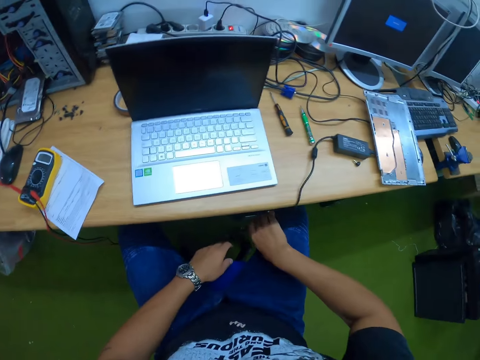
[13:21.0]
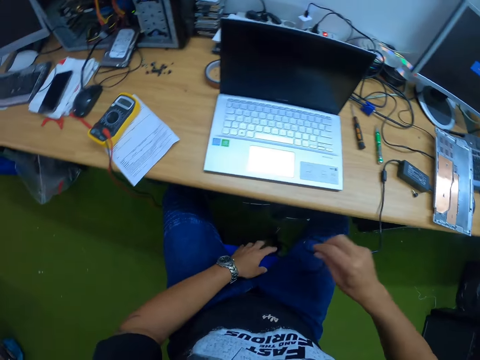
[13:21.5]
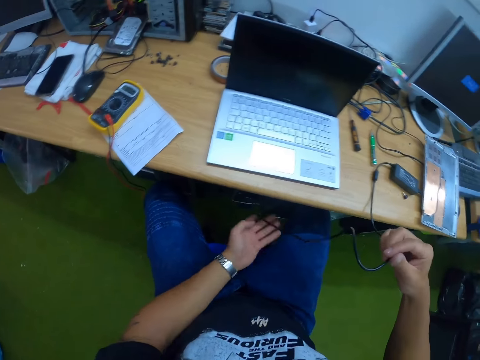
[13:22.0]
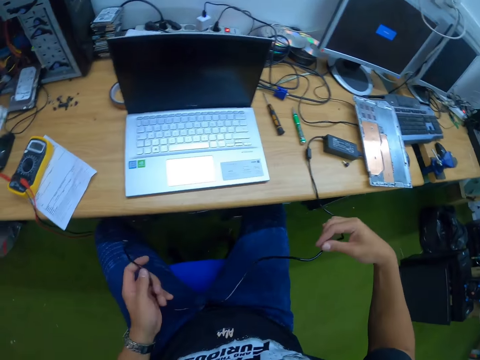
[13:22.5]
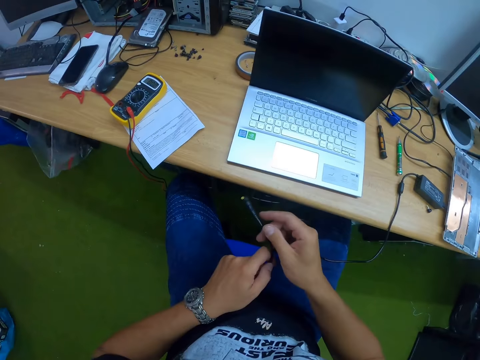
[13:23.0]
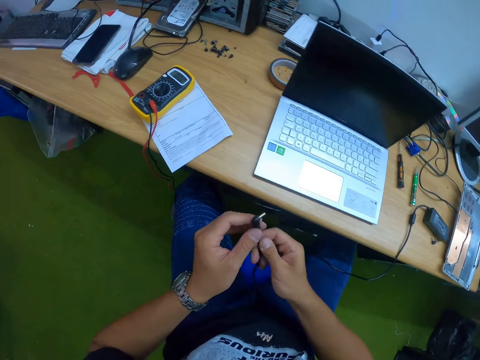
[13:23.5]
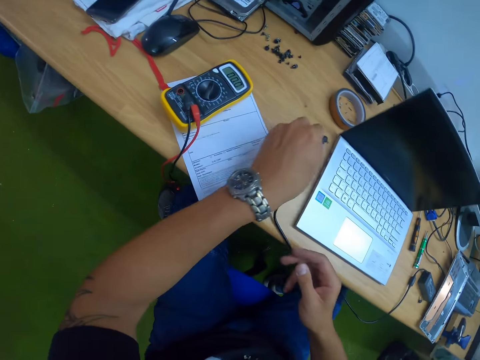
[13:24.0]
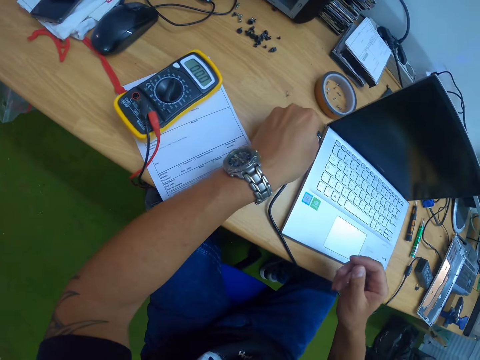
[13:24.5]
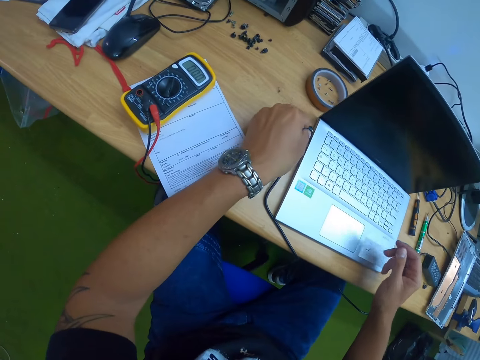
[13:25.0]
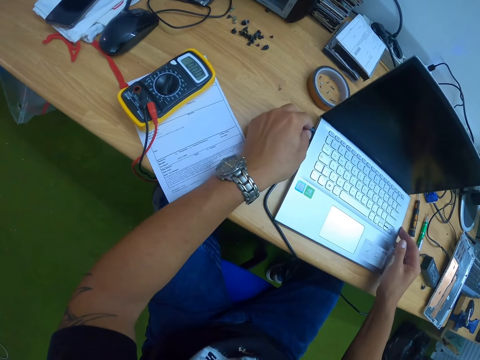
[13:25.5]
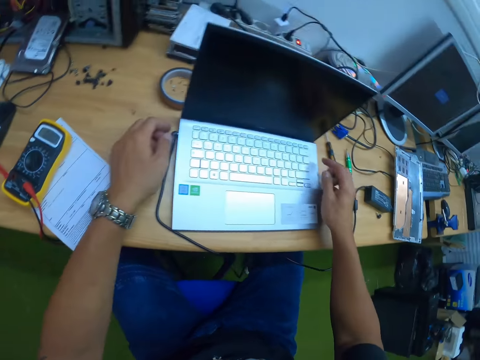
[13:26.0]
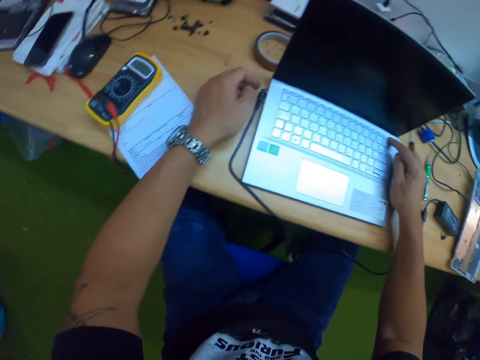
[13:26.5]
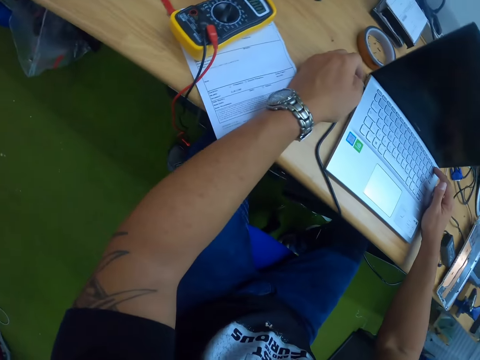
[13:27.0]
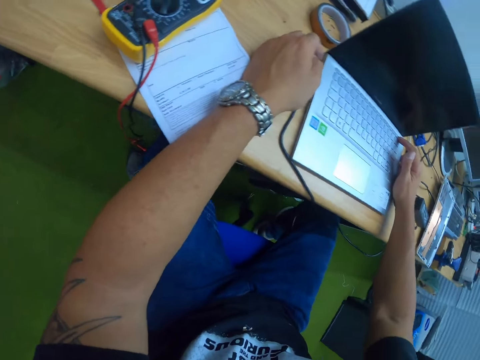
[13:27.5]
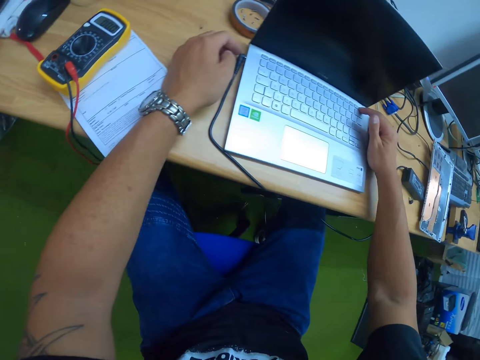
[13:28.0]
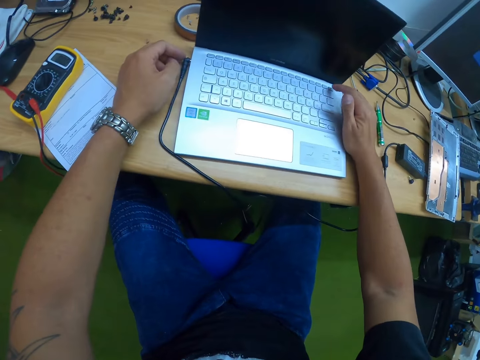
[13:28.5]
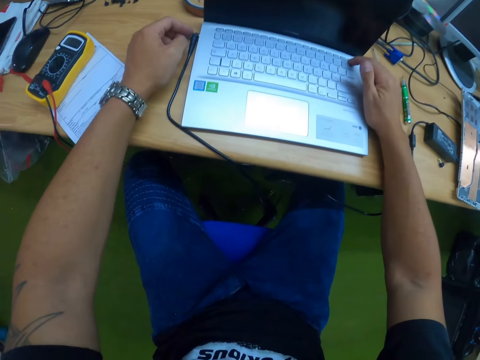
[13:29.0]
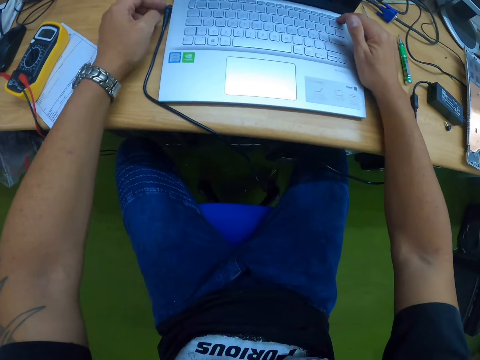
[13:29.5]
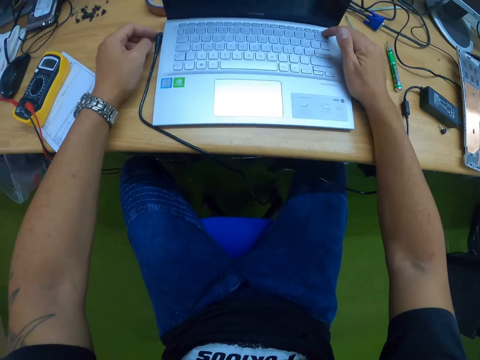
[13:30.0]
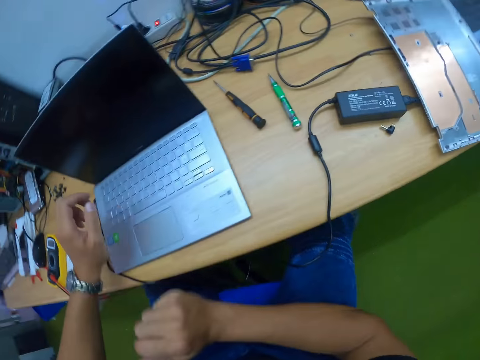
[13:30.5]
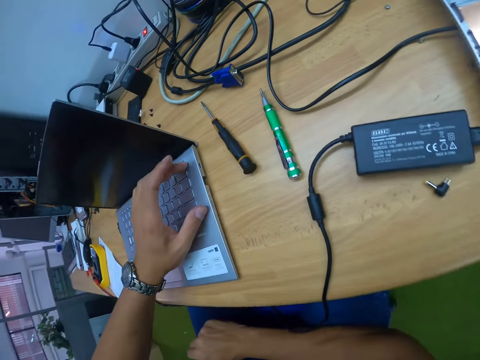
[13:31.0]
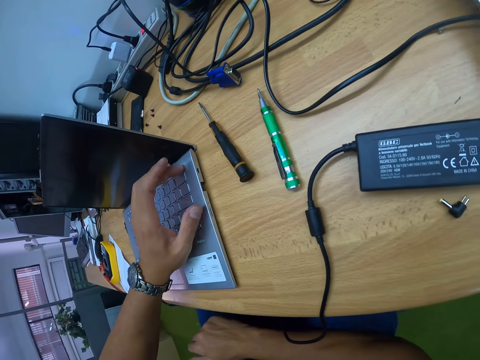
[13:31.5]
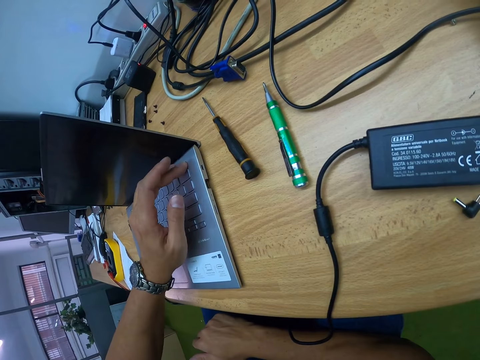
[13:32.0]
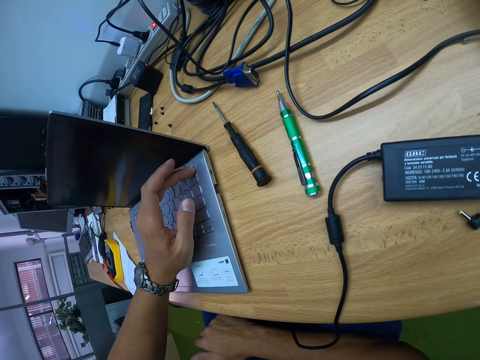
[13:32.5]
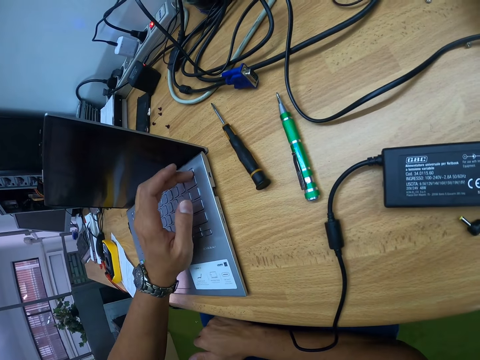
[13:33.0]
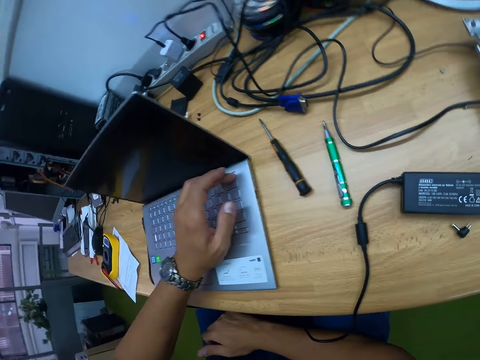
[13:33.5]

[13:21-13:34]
The camera wearer straightens a charger cable. He connects the charger to the laptop with his left hand. He presses the laptop's power button with his right hand. He clicks on the laptop keys. He clicks on the keys of the laptop. He presses the laptop's power button with his left hand.

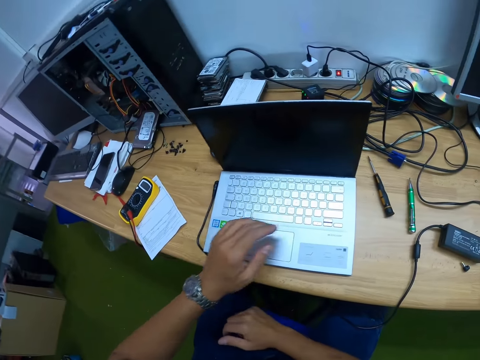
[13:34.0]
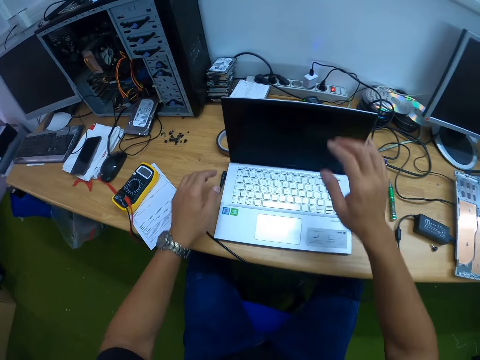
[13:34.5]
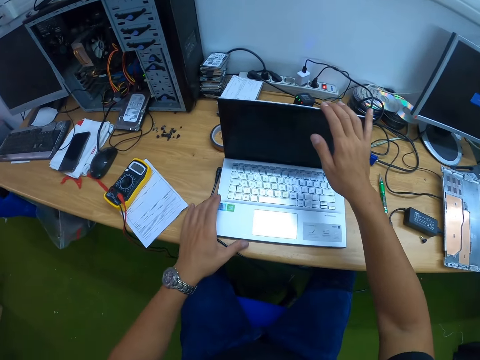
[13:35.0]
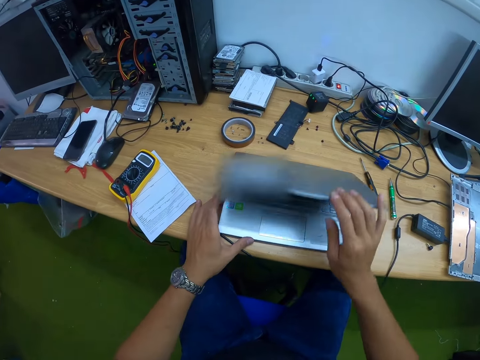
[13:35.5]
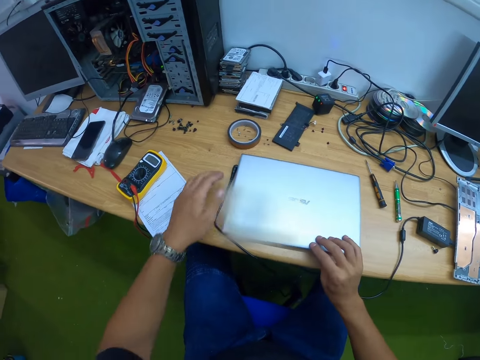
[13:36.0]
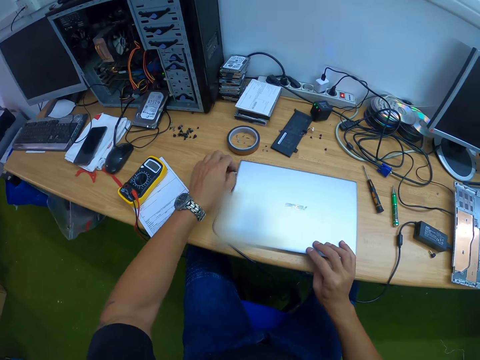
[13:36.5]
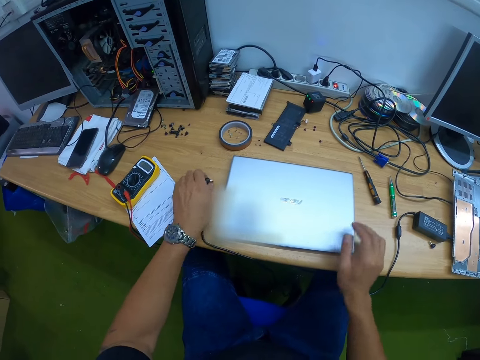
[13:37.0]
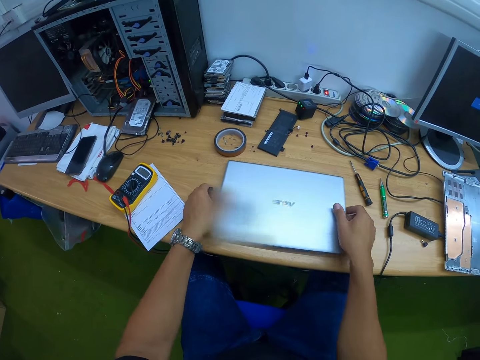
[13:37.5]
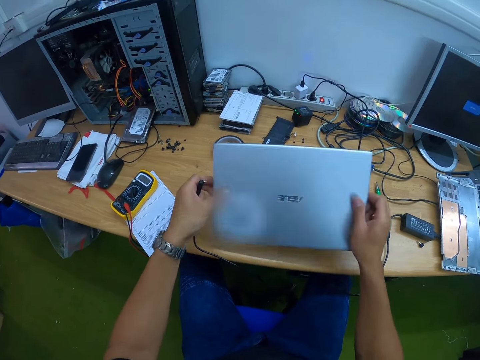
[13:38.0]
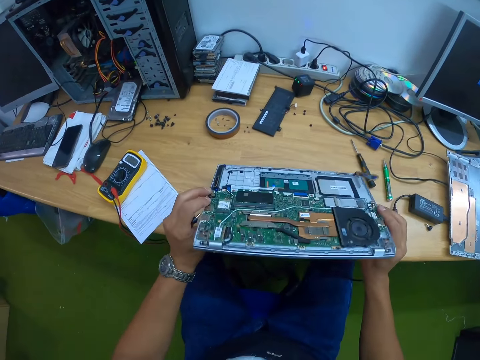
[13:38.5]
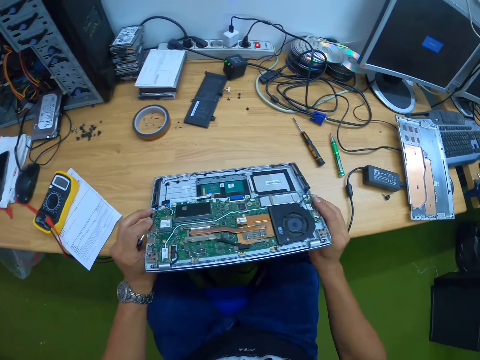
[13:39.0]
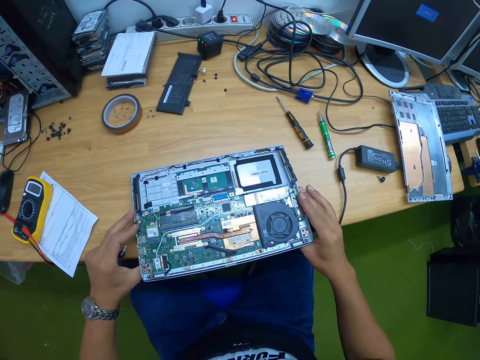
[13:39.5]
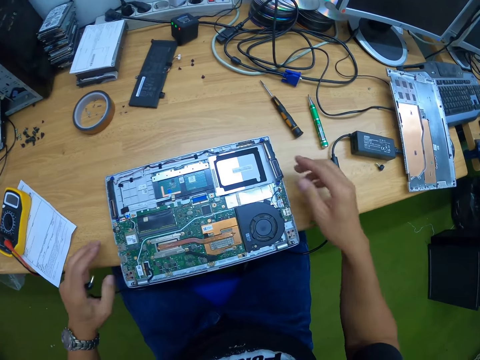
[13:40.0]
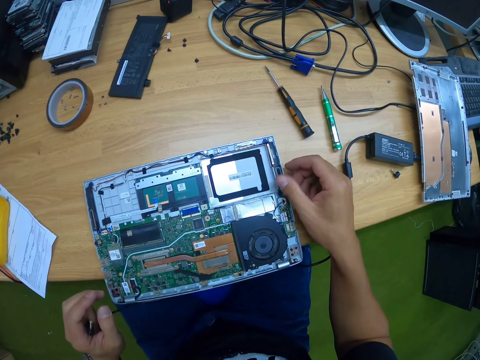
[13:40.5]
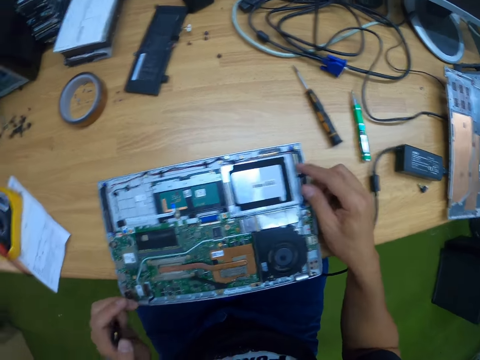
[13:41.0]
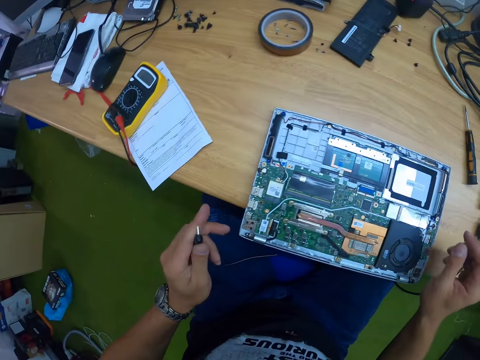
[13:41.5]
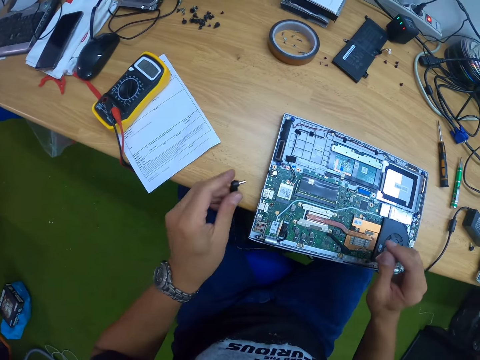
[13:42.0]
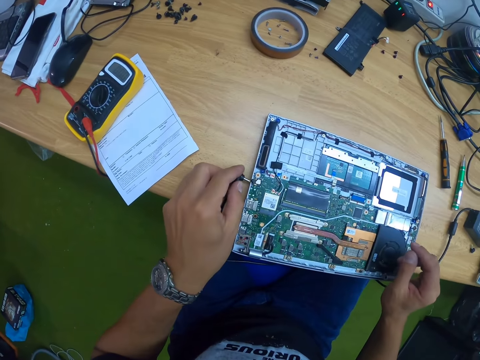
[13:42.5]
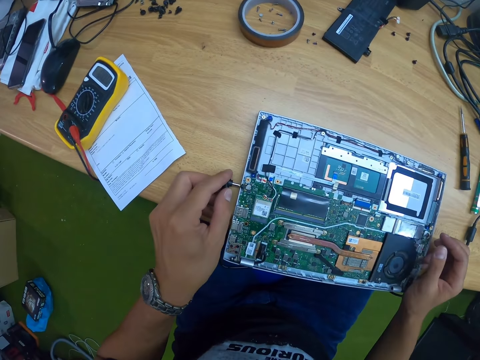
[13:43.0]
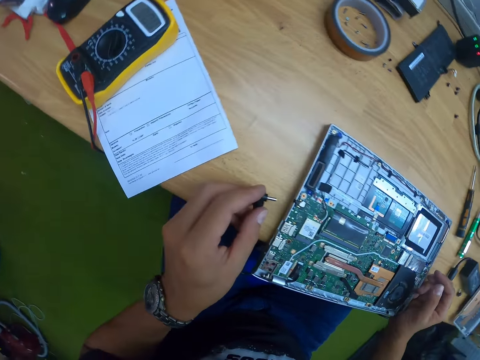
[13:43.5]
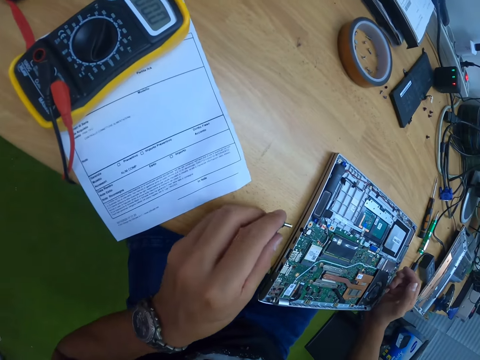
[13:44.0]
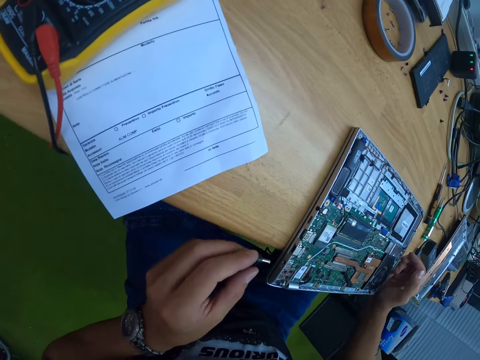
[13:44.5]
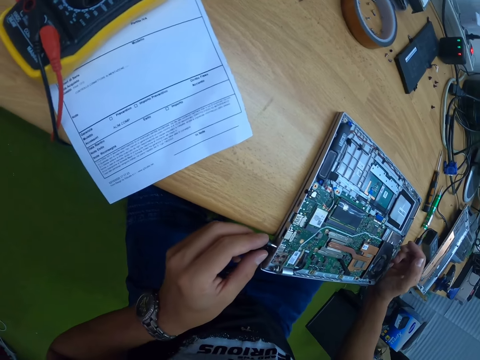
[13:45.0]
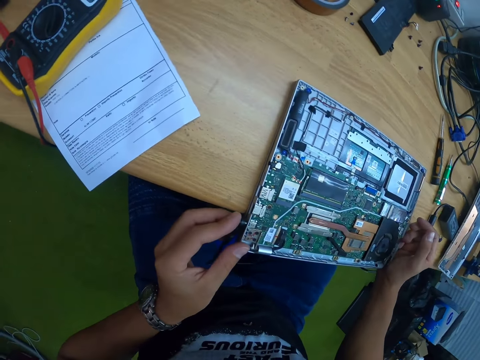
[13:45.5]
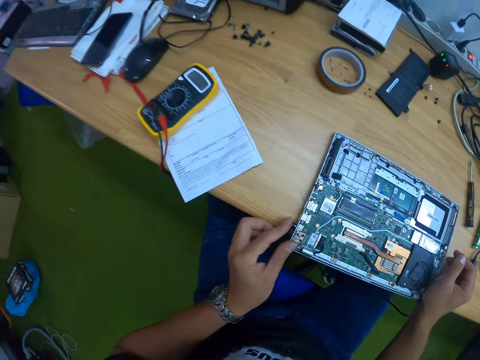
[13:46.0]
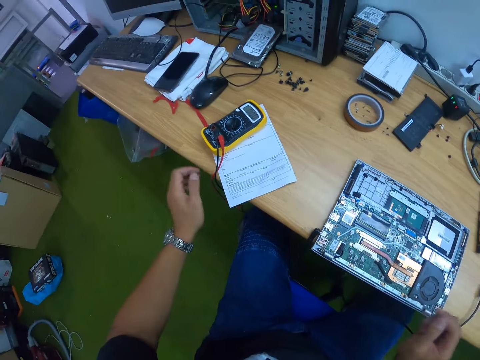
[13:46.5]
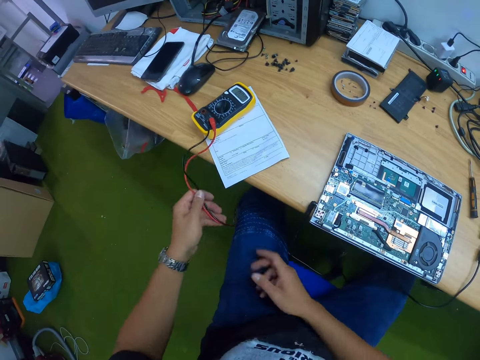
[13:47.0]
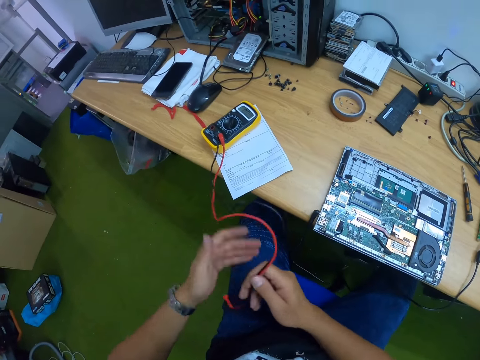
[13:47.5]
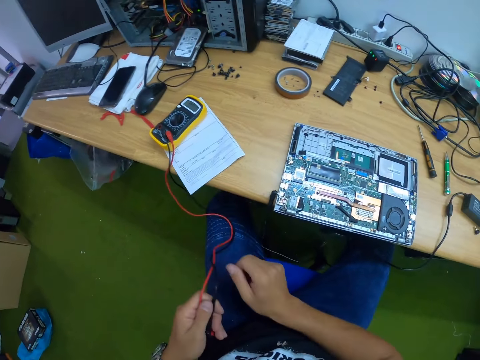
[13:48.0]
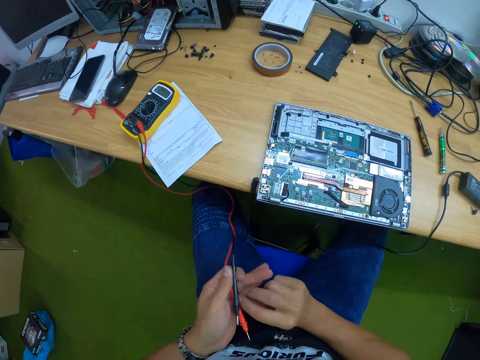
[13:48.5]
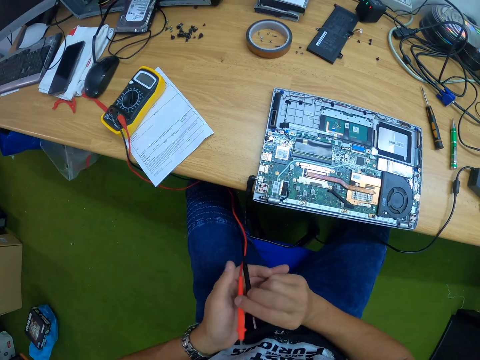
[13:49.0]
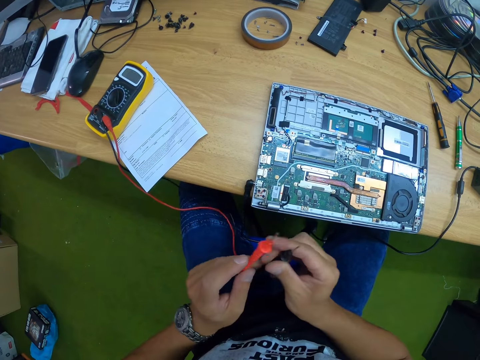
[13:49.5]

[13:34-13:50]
The camera wearer closes the laptop with his right hand and holds the laptop with his left hand. He unplugs the laptop charger from the laptop with his left hand. He turns the laptop on the table with both hands. He drops the laptop on the table with both hands. He touches the laptop's flex with his right hand. He plugs the laptop charger into the laptop with his left hand. He picks up a multimeter's test probes with both hands.
